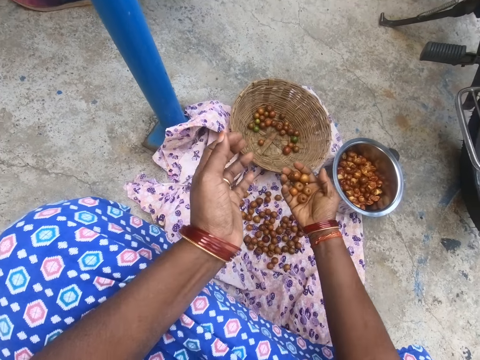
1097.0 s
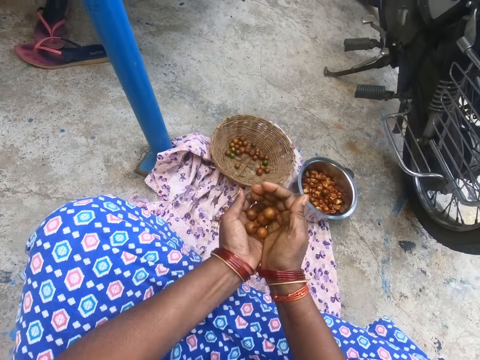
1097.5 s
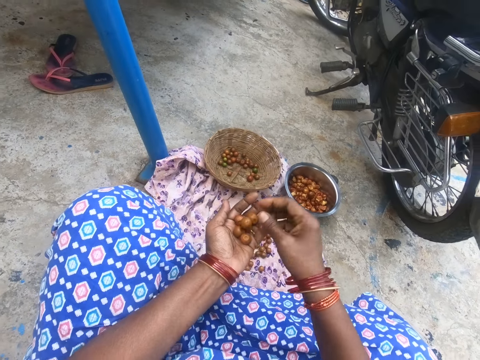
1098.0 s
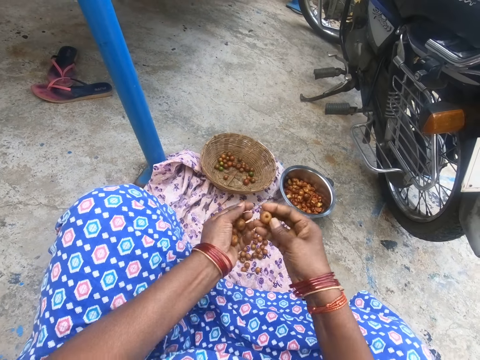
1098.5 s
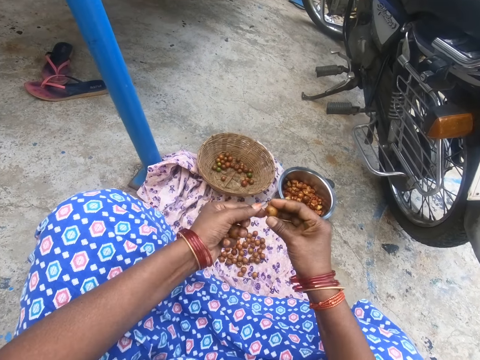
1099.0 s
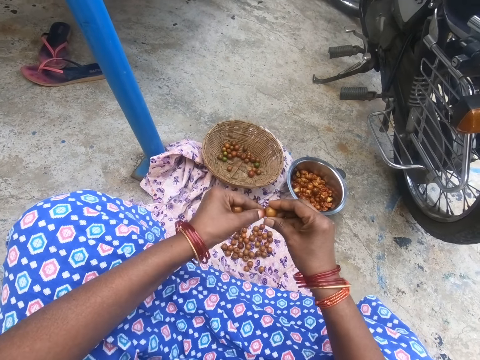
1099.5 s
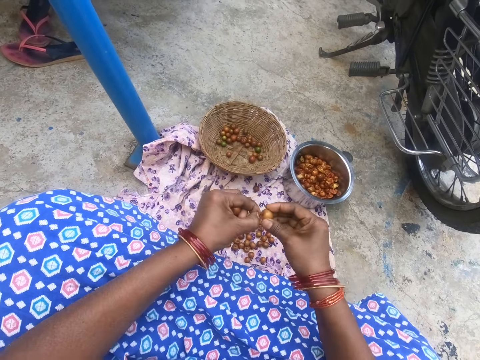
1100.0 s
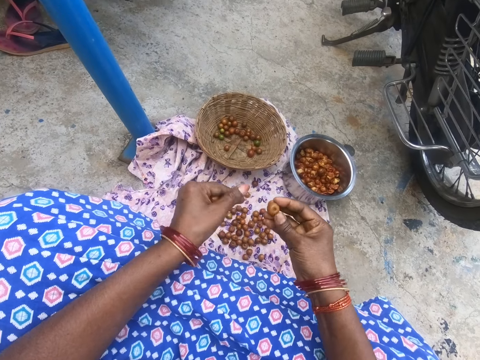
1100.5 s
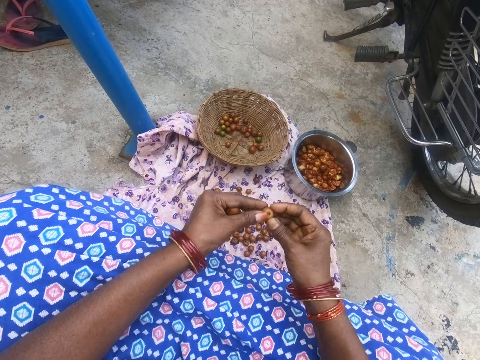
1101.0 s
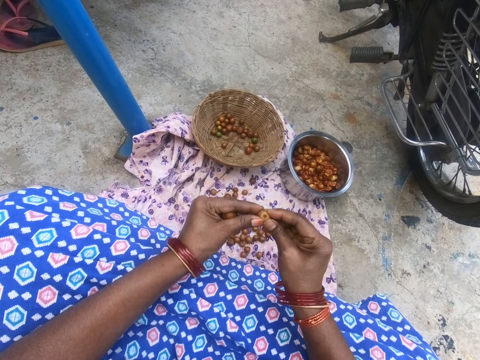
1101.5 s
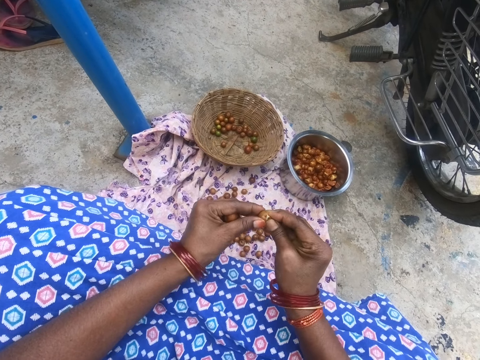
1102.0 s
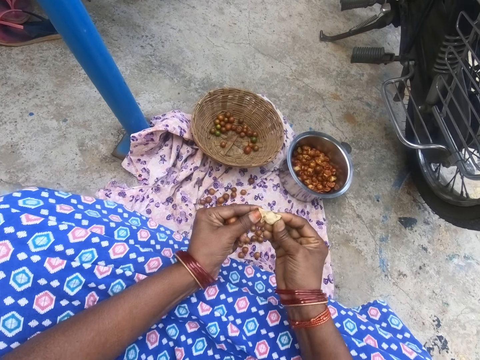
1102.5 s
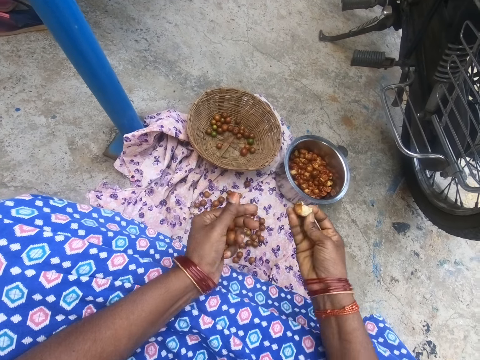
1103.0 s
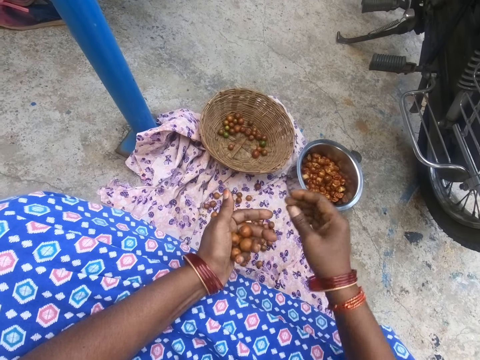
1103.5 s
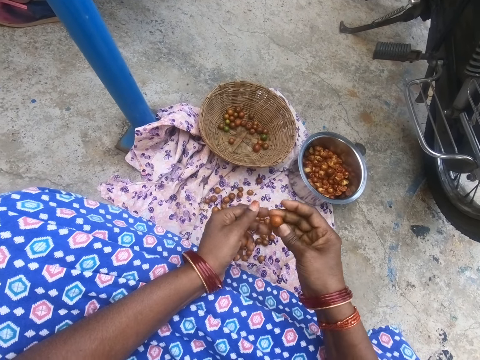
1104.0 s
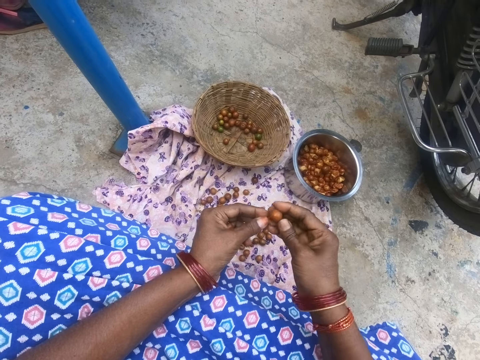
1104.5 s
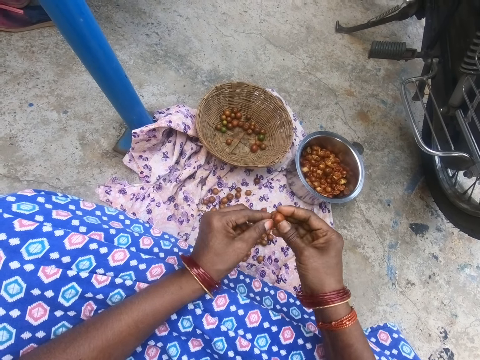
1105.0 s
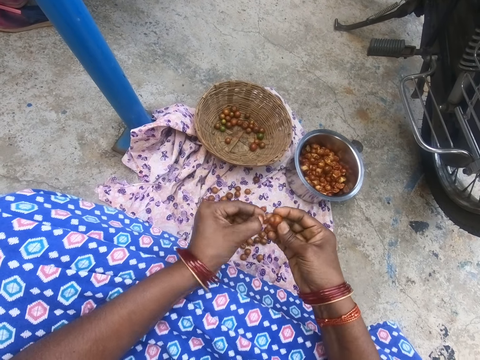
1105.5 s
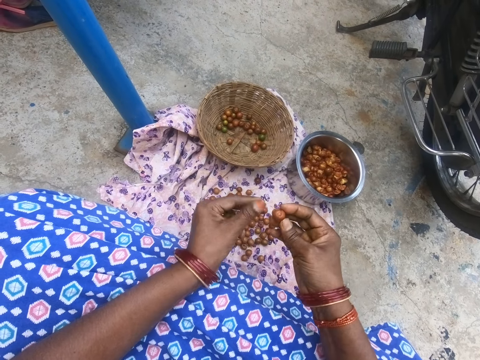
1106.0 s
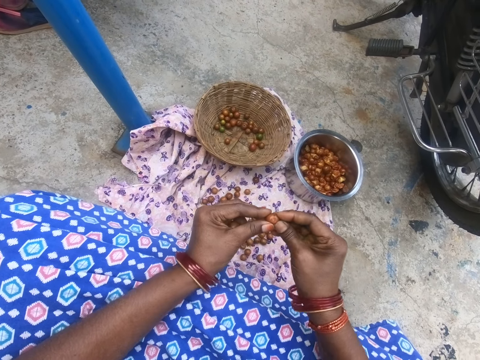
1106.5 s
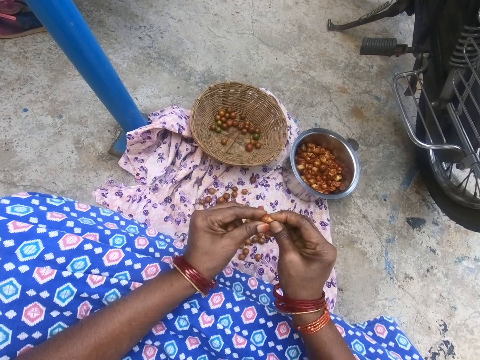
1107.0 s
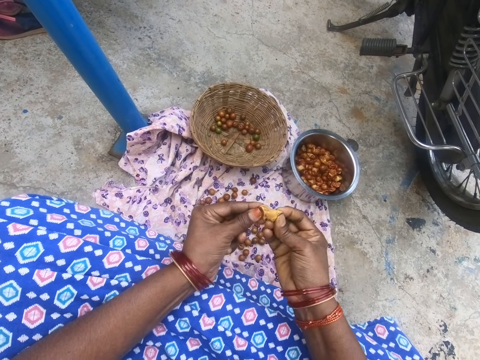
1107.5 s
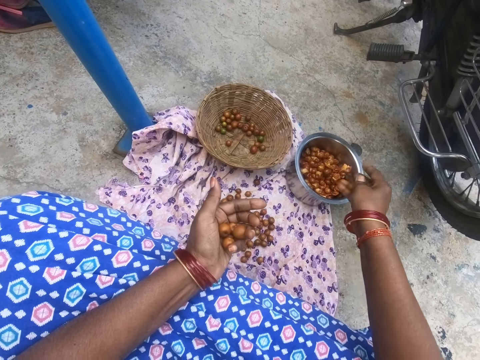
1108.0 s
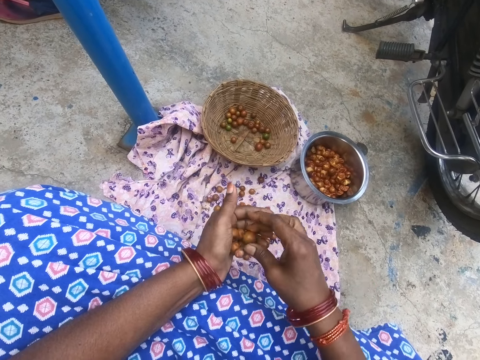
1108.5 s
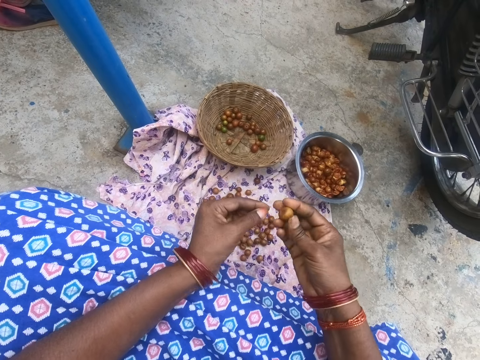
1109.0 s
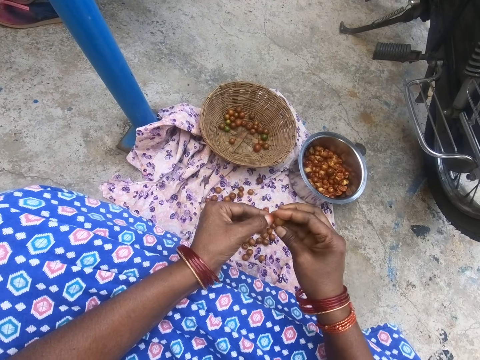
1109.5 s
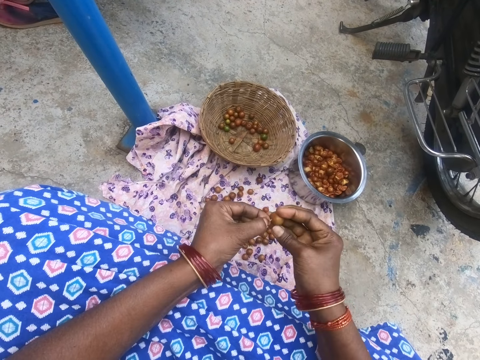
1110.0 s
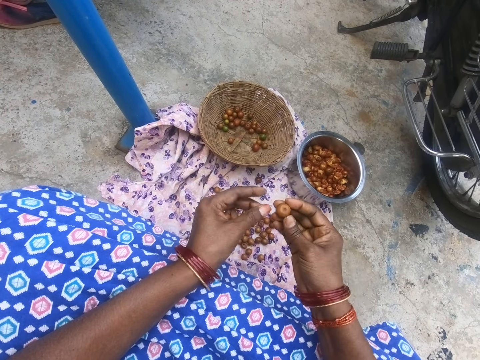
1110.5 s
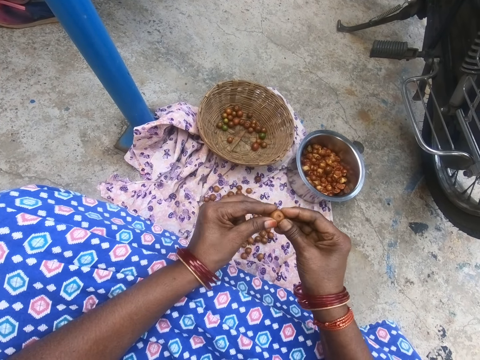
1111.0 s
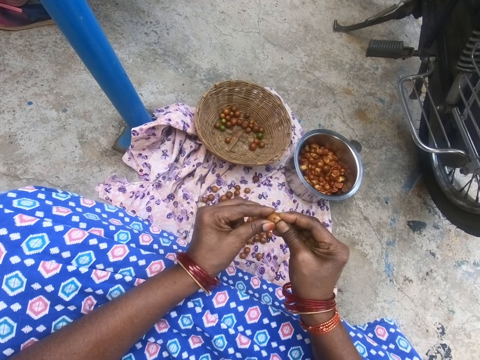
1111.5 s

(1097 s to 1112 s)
The camera wearer throws the longan in the kitchen pot. They peel something. They remove a stalk from a longan fruit and break the longan fruit. They throw the longan in the kitchen pot. They peel something. They break the longan fruit. They throw the longan in the kitchen pot. They peel something. They remove a stalk from a longan fruit.

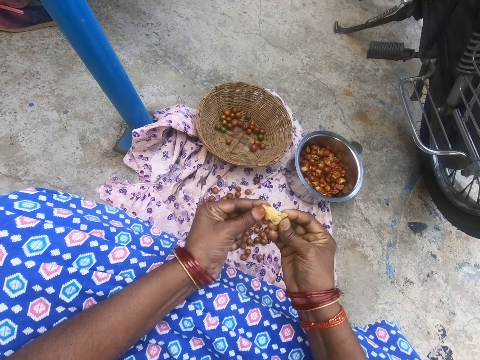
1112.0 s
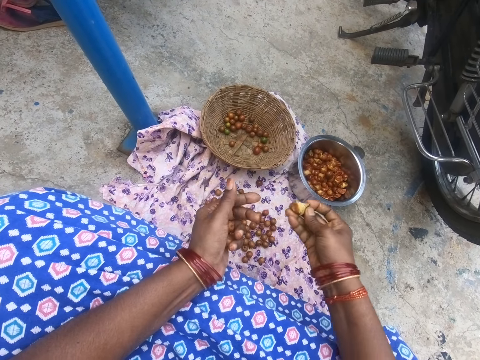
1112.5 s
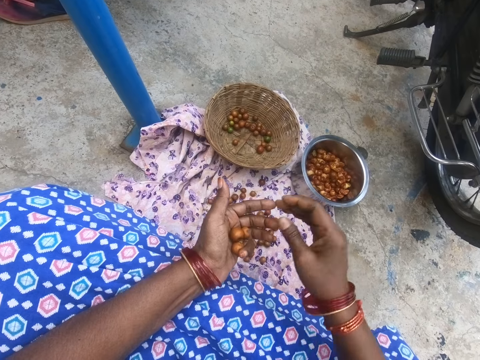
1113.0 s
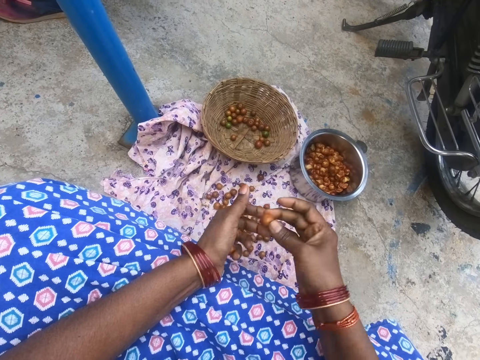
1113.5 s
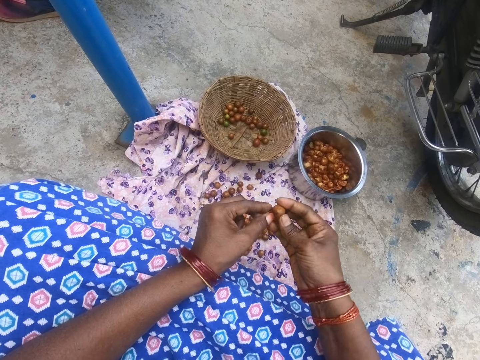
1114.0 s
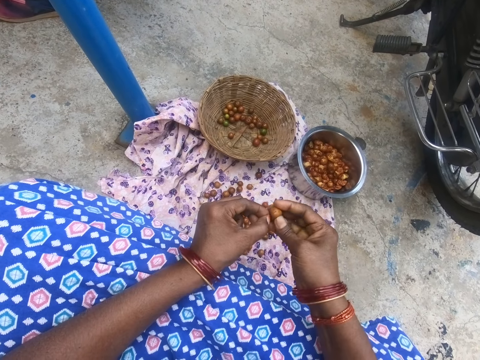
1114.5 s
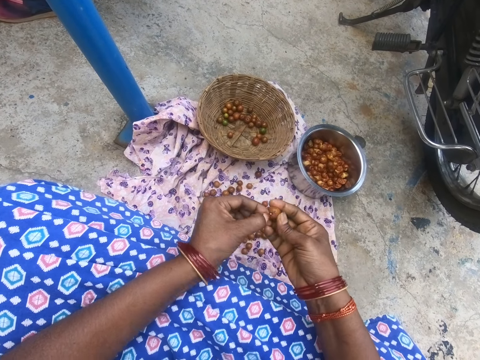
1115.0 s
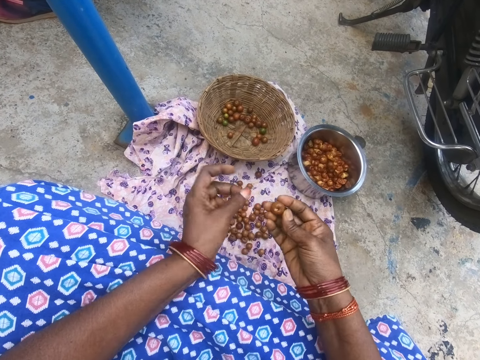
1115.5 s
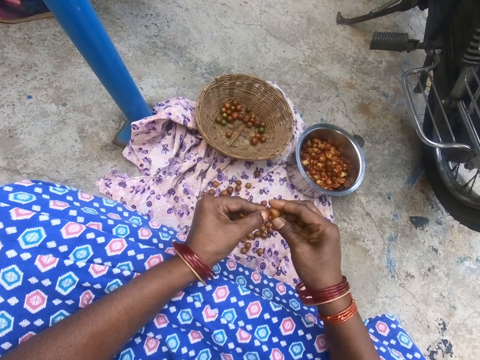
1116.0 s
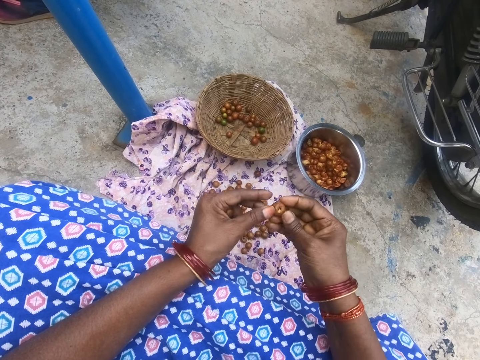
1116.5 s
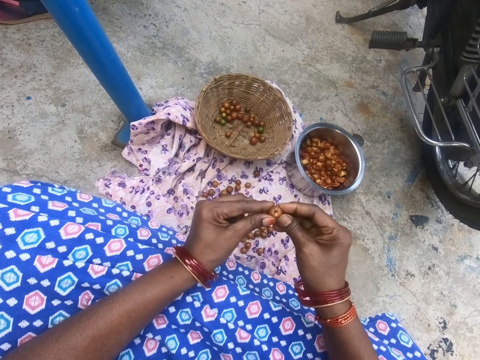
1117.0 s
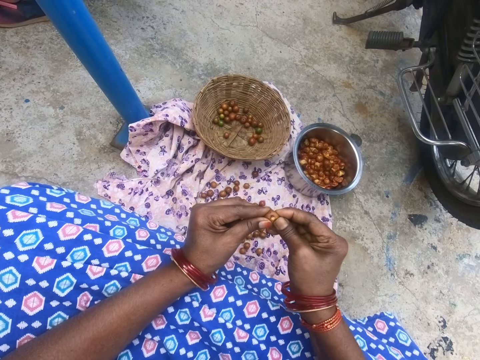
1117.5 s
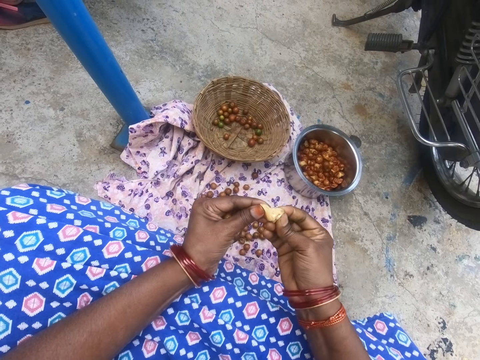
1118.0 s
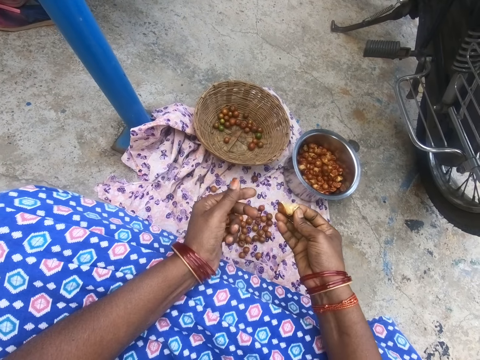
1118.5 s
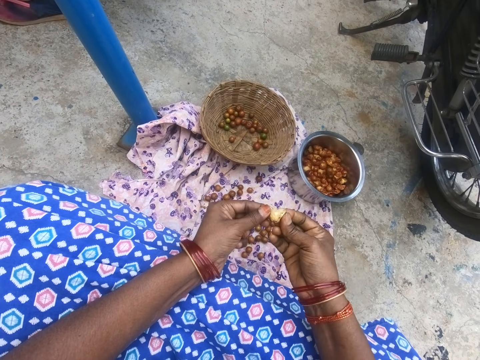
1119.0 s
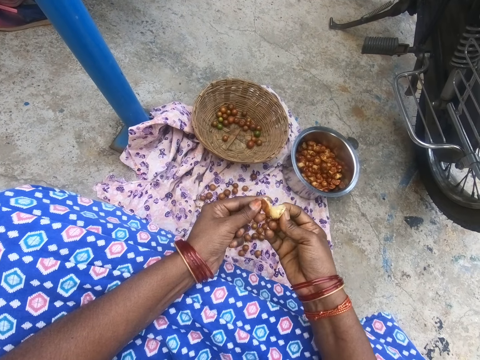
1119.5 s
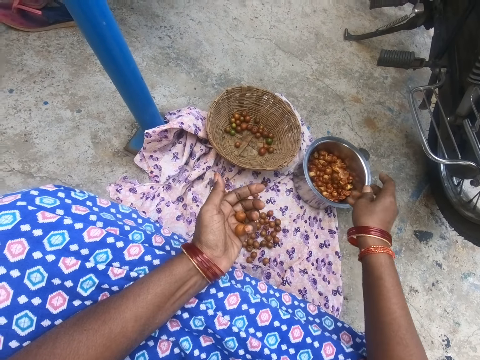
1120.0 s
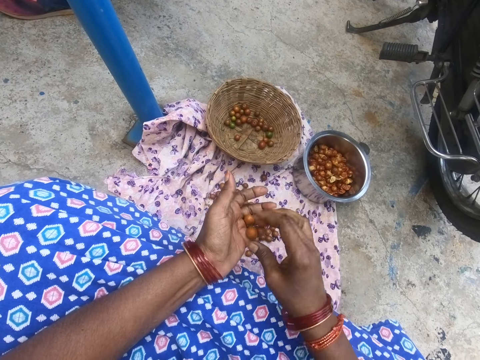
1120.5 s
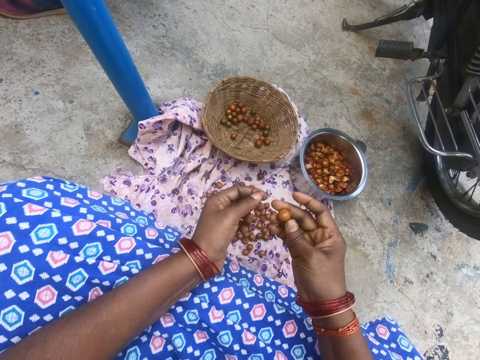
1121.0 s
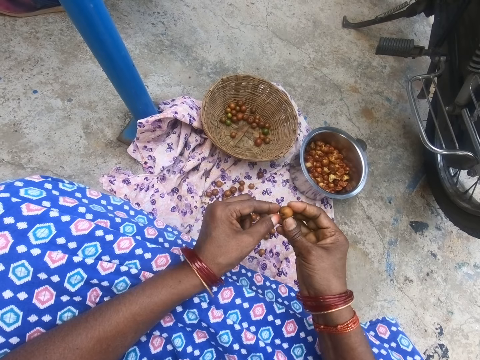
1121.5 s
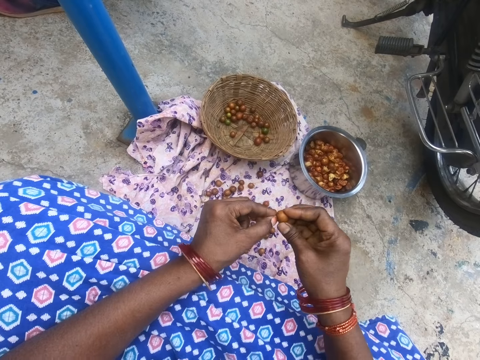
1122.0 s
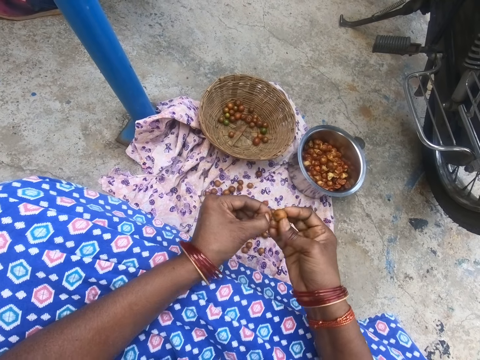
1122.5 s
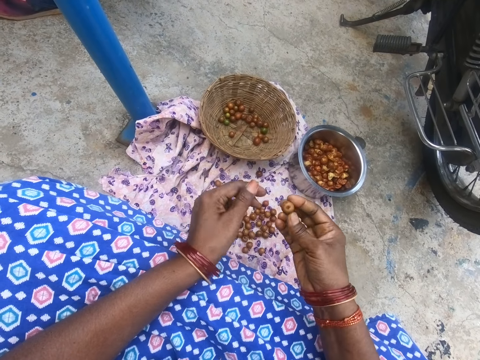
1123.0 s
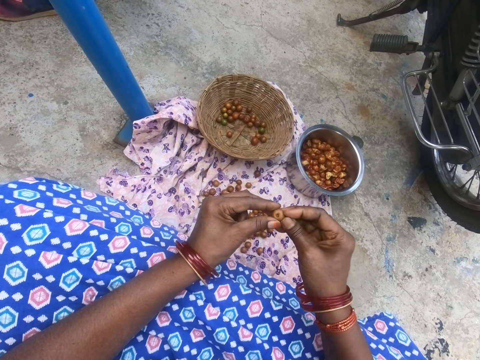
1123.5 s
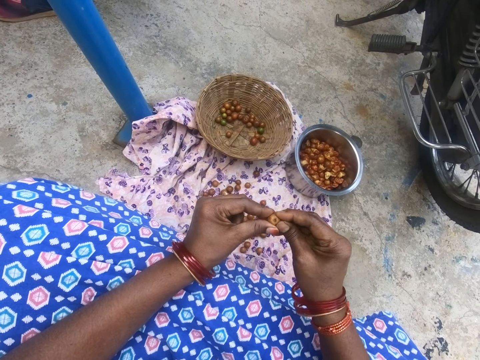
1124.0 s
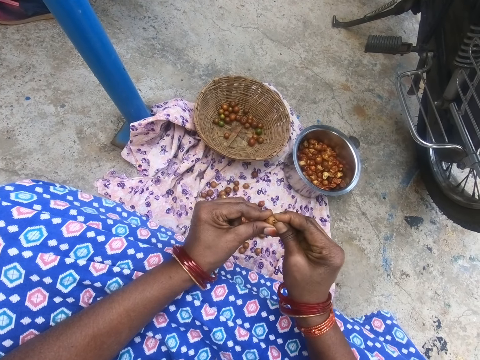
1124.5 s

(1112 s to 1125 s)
The camera wearer breaks the longan fruit. They throw the longan in the kitchen pot. They peel something. They remove a stalk from the longan fruit. They break the longan fruit. They throw the longan in the kitchen pot. They peel something. They remove a stalk from the longan fruit.
